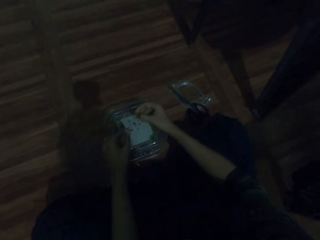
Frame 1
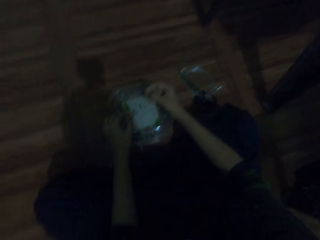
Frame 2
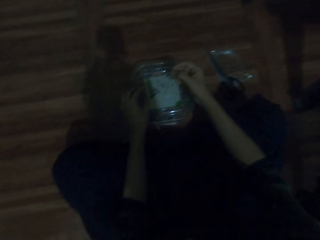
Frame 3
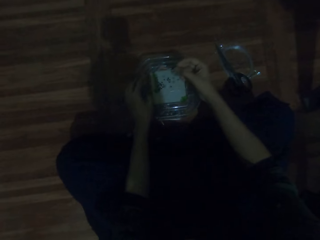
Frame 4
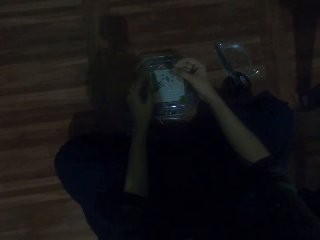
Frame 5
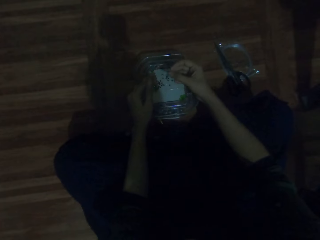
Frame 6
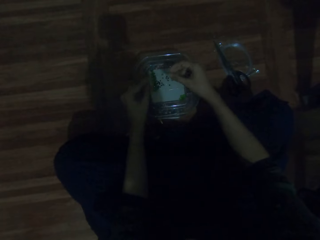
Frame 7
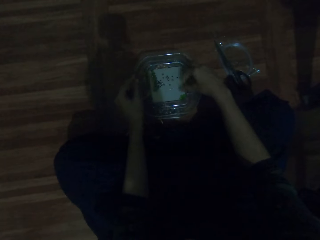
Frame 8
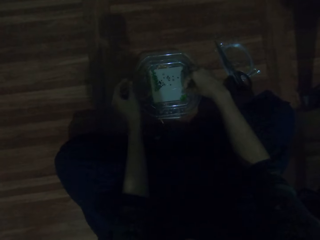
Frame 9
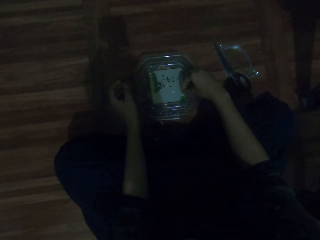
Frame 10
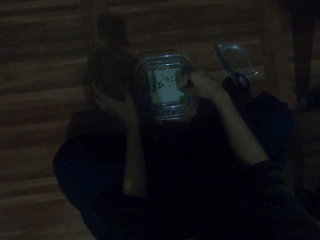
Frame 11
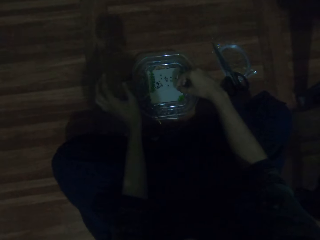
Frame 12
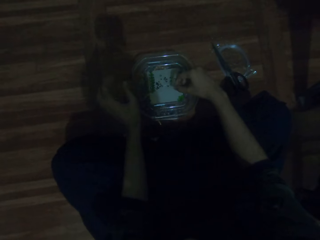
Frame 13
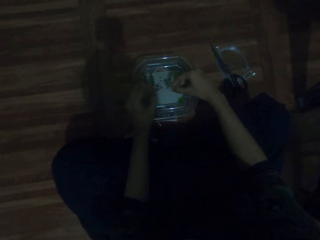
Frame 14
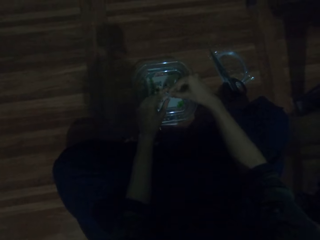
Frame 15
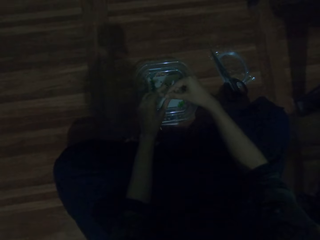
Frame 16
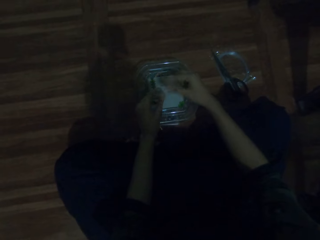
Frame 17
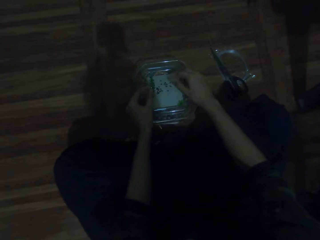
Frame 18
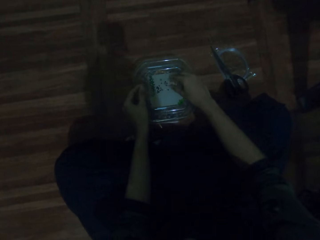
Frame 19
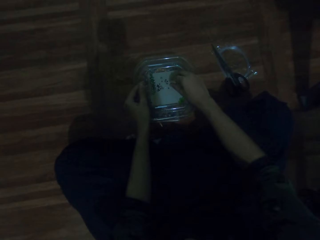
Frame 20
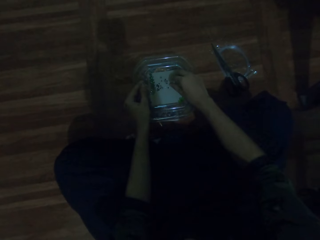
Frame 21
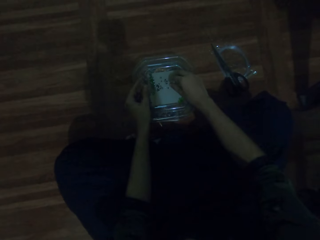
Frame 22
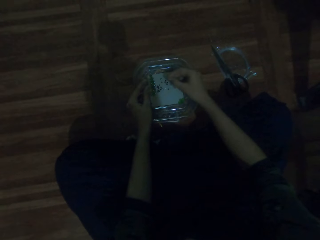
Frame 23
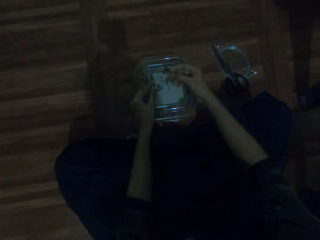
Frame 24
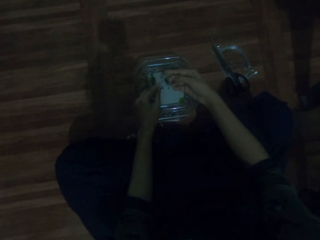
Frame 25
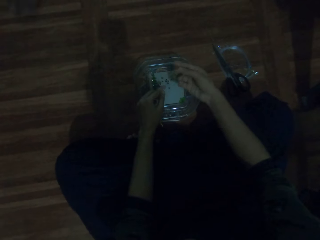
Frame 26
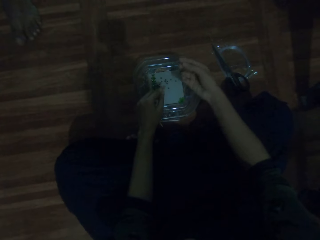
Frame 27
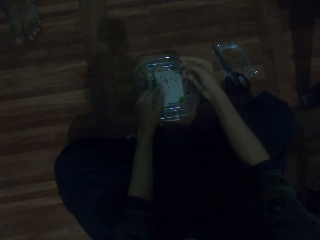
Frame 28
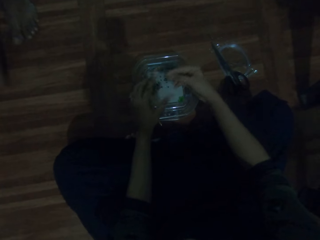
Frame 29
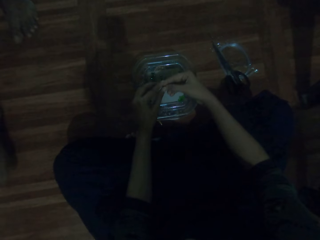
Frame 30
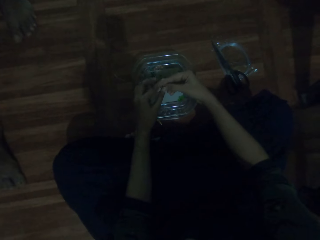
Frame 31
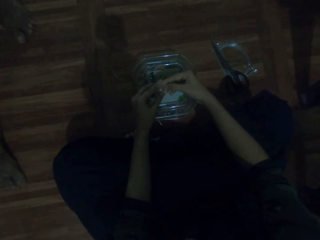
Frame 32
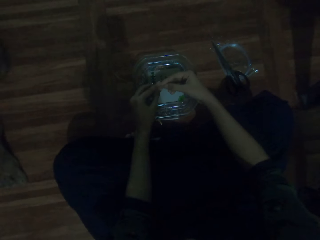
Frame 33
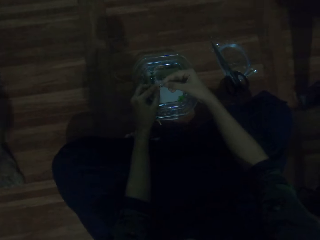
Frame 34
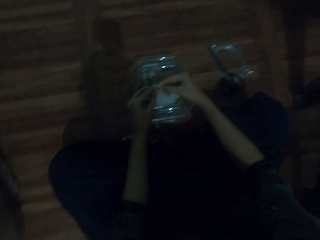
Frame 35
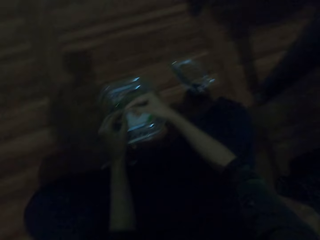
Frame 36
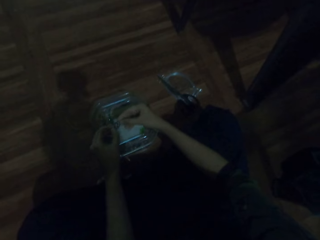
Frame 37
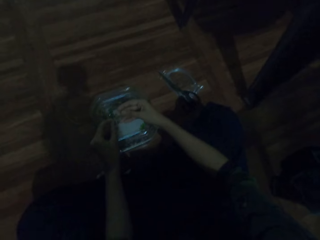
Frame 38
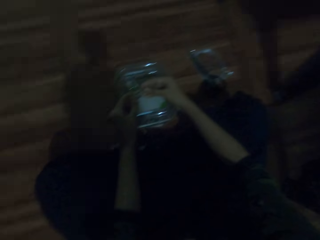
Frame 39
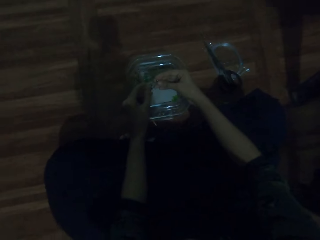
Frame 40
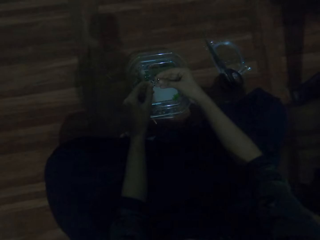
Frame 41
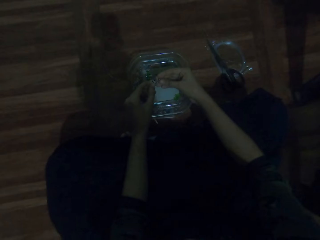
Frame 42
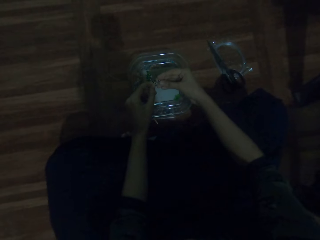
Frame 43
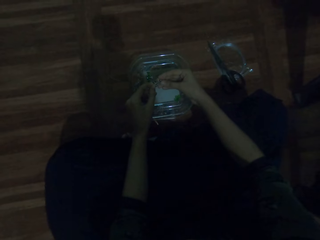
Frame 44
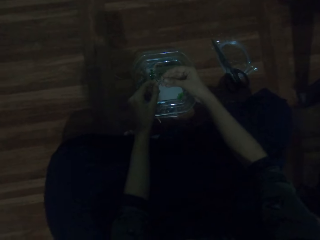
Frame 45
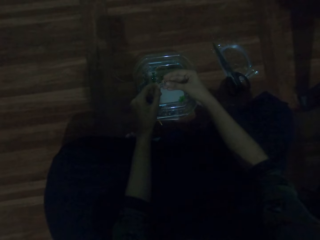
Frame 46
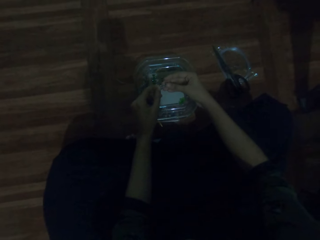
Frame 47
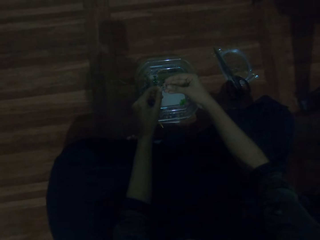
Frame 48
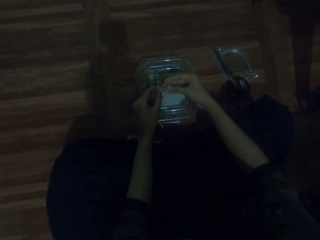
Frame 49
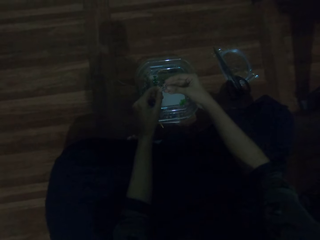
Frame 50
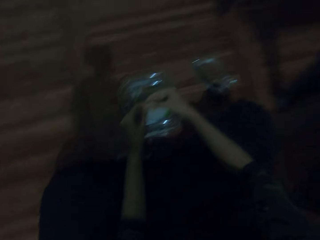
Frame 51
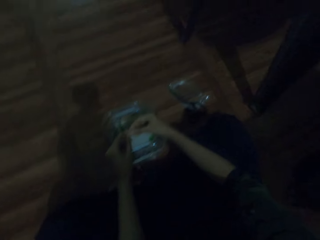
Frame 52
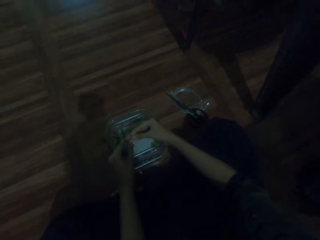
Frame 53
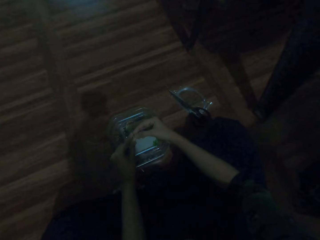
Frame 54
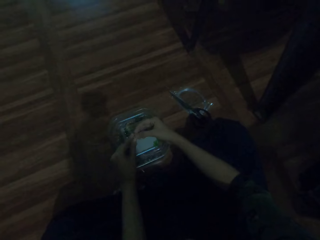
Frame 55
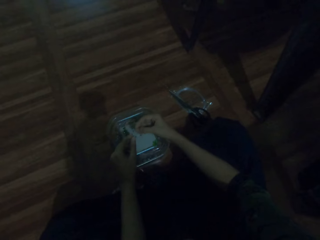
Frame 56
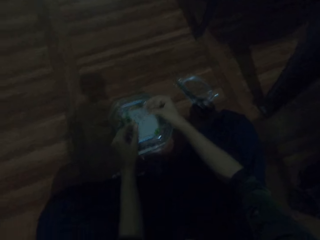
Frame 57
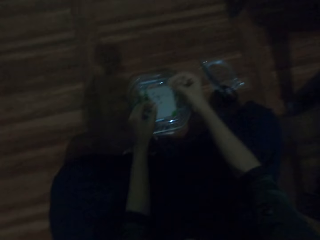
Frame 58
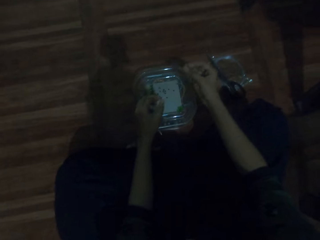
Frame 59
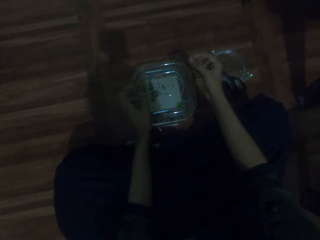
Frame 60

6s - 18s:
The camera wearer picks the beads from the tin. They put the beads on the beading wire.

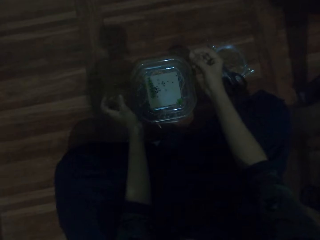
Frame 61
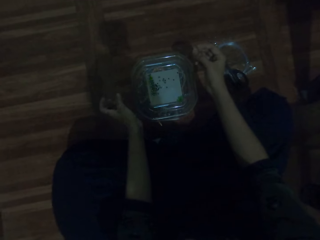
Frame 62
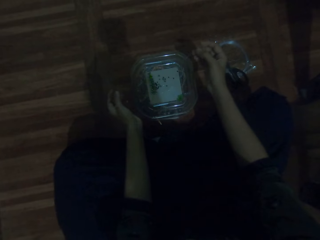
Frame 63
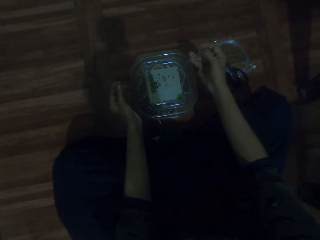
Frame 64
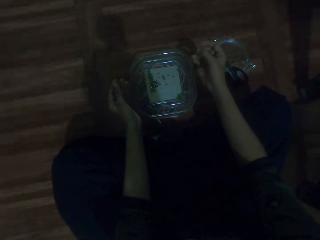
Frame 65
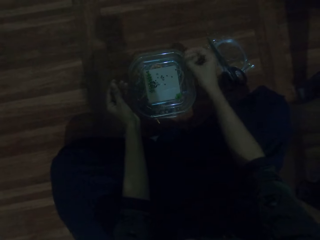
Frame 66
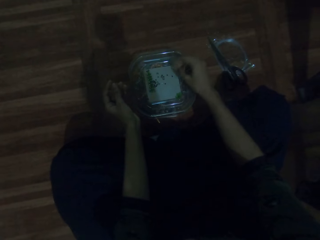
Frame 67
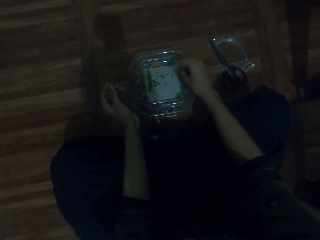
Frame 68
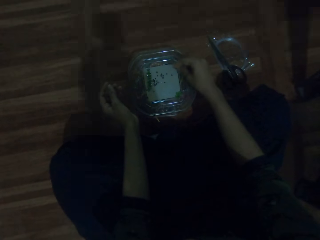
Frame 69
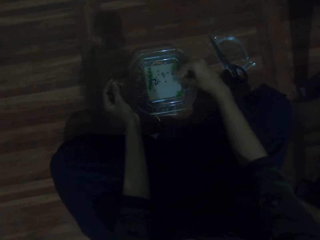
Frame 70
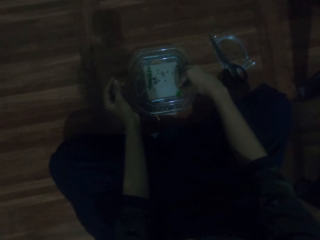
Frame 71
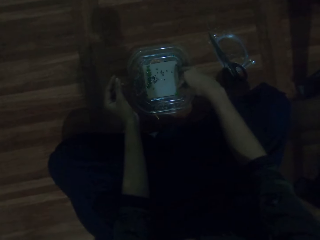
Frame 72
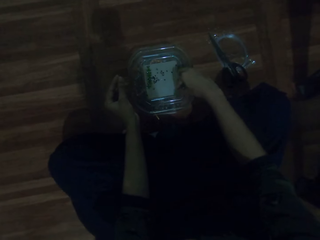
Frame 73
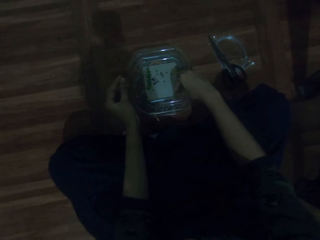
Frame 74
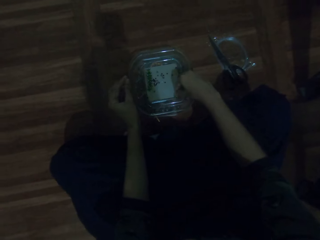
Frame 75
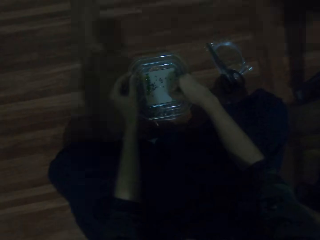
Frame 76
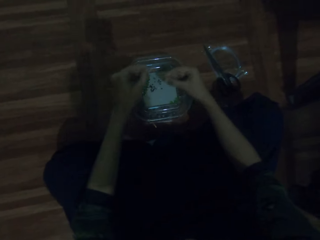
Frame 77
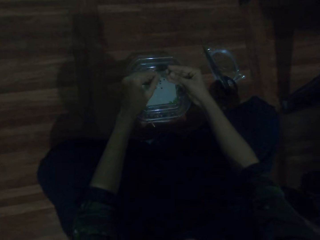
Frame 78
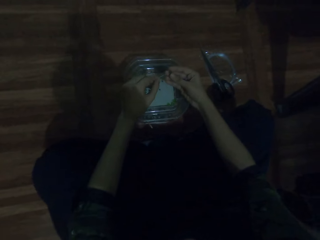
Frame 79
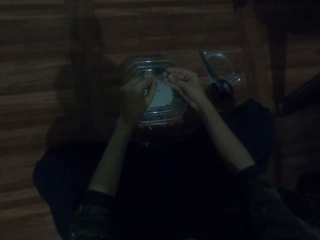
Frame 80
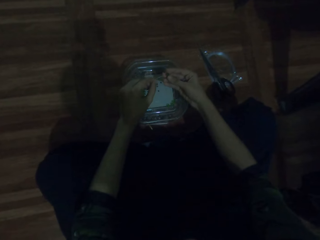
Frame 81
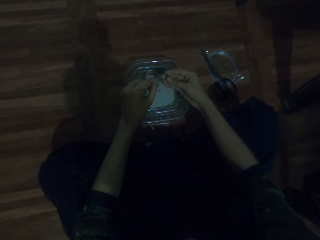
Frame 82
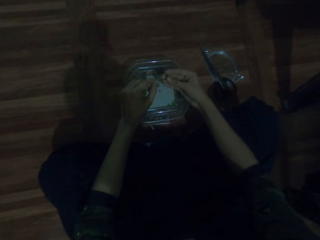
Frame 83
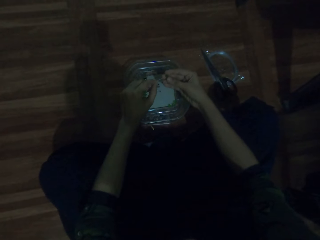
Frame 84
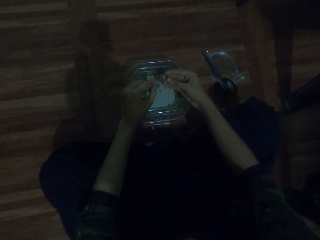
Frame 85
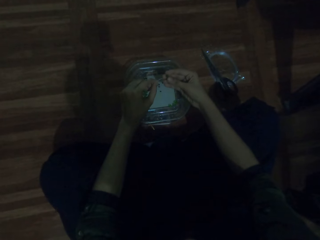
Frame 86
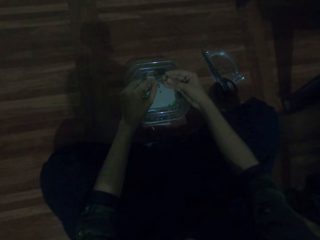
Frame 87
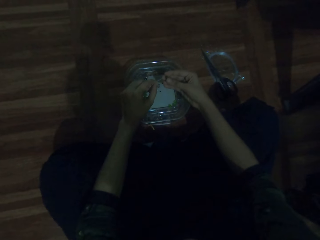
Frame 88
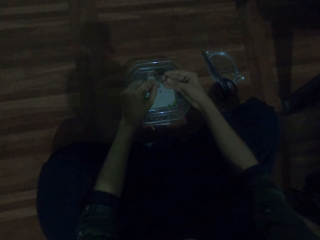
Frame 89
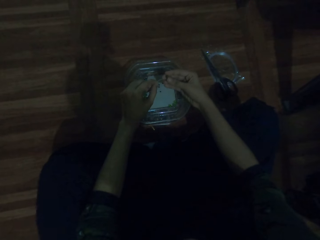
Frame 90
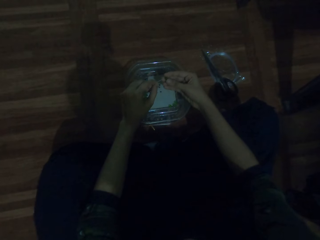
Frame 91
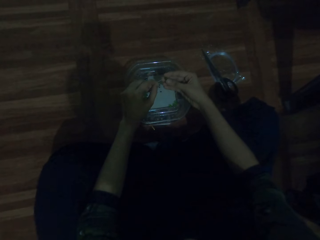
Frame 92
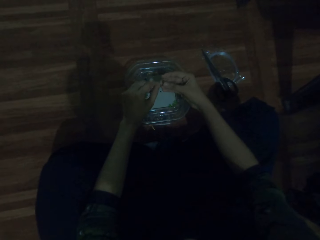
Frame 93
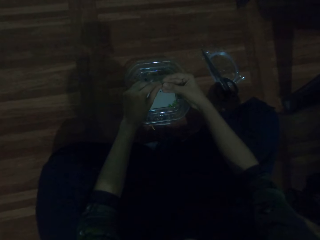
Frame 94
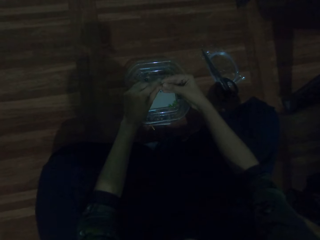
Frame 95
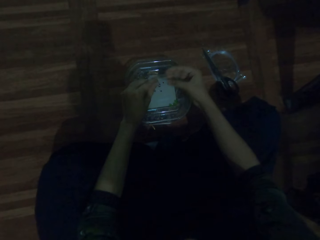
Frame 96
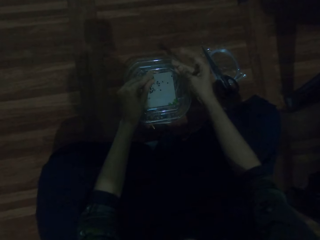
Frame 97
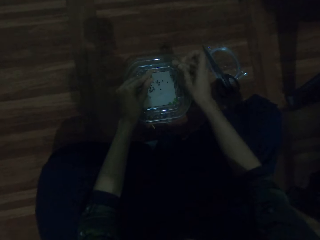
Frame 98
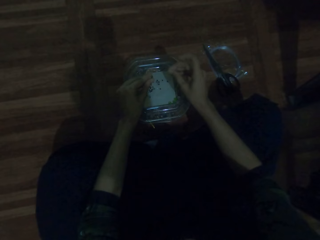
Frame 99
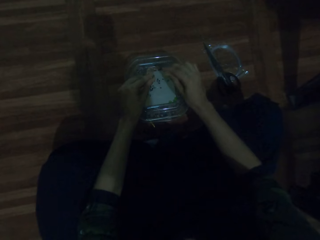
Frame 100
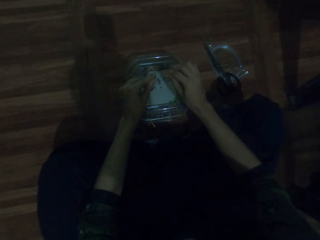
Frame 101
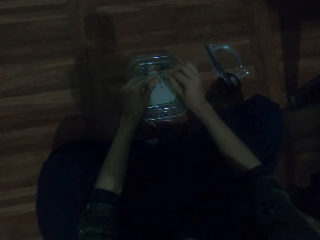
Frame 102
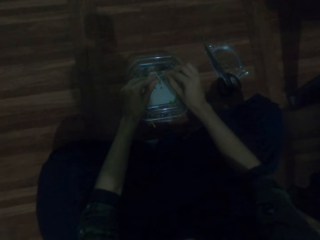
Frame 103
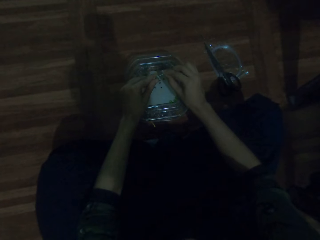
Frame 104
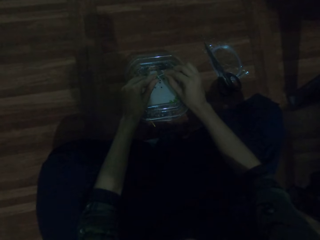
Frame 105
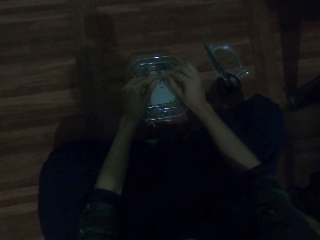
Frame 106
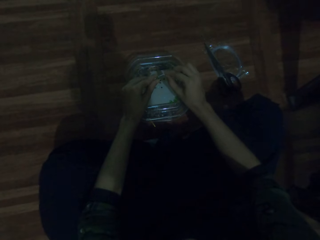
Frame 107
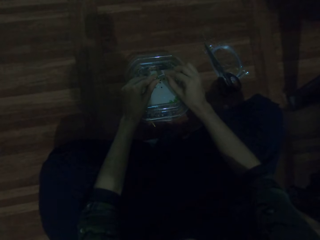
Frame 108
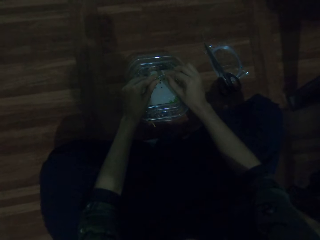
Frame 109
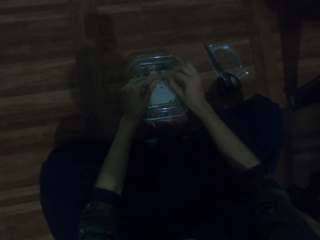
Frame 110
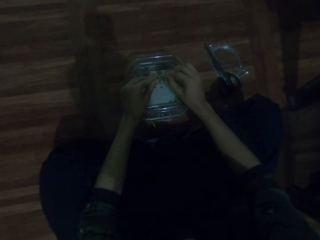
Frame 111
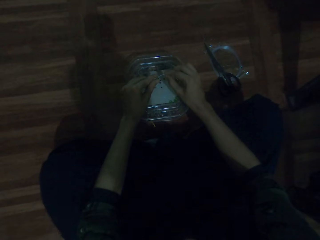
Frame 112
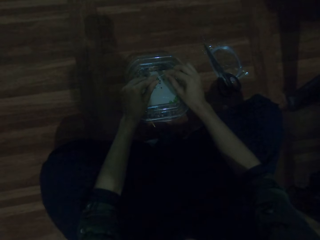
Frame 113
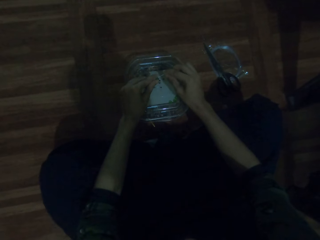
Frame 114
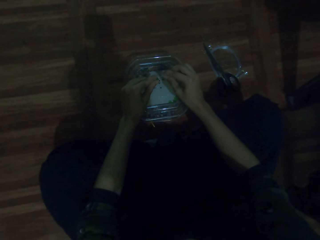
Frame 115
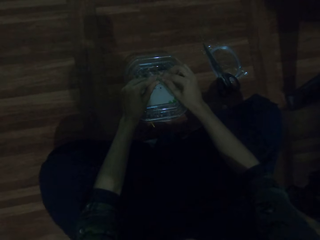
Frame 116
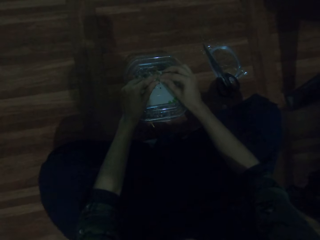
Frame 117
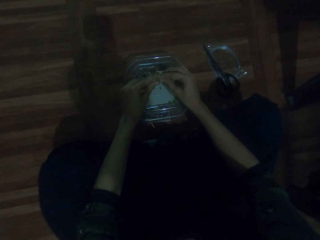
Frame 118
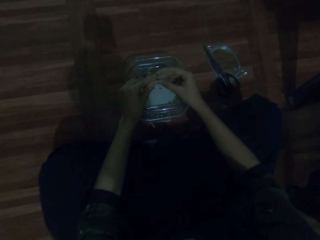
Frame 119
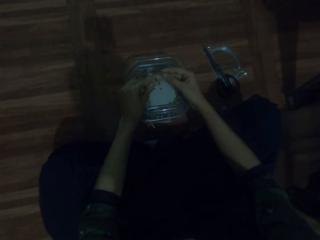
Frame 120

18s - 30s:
The camera wearer picks the beads from the tin. They put the beads on the beading wire.
